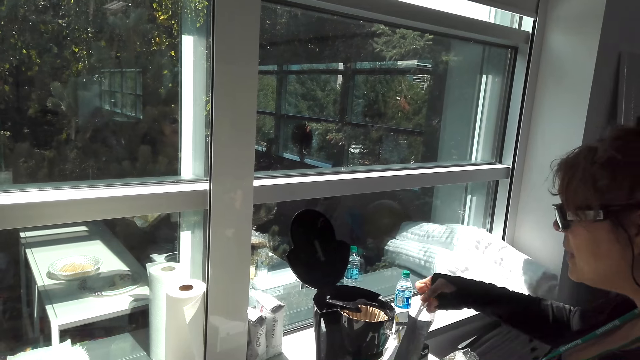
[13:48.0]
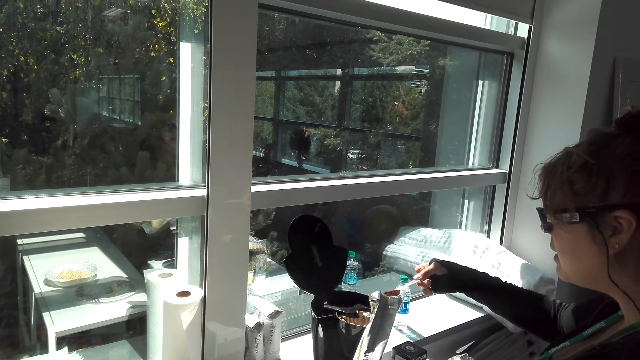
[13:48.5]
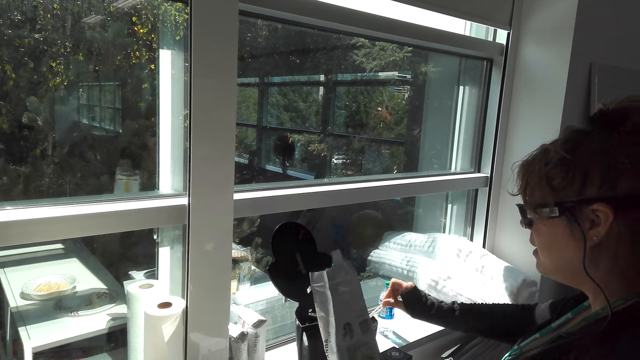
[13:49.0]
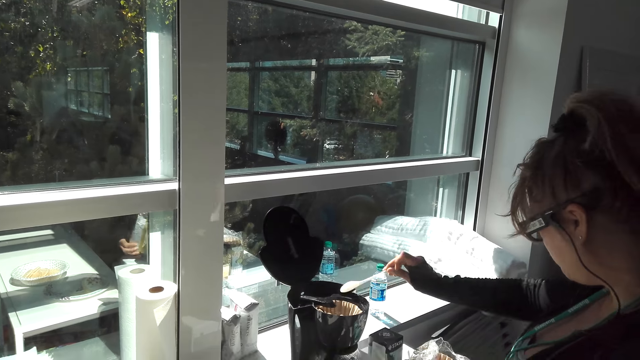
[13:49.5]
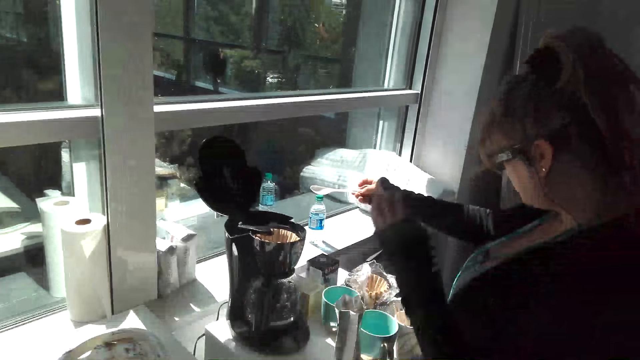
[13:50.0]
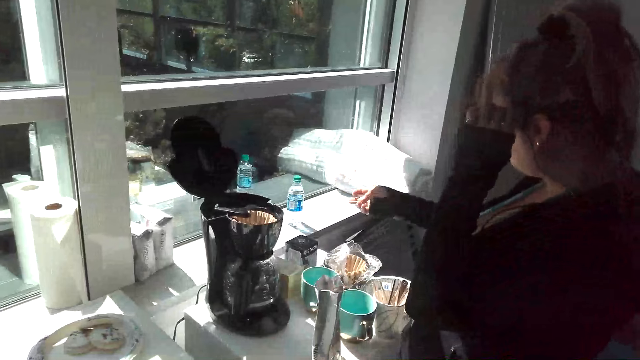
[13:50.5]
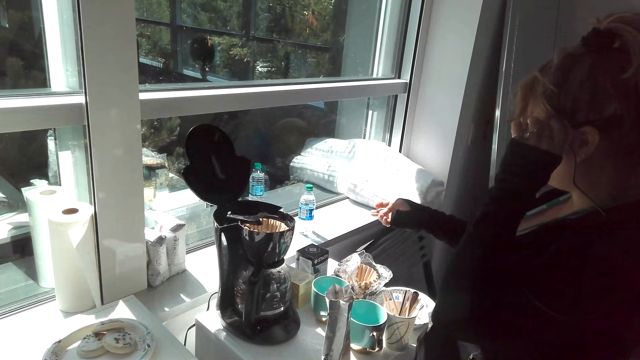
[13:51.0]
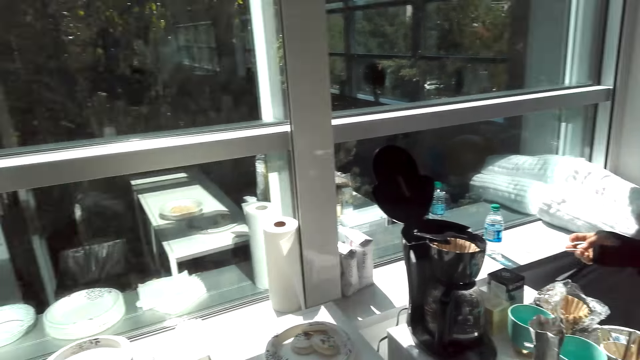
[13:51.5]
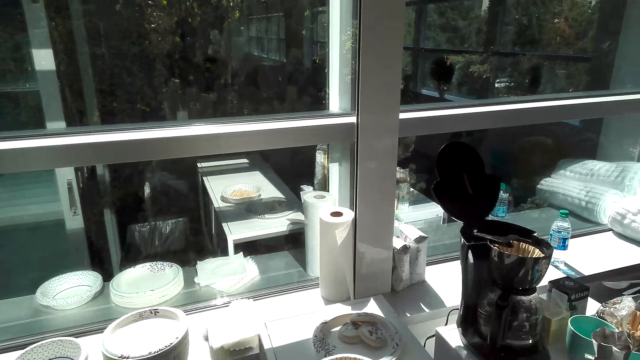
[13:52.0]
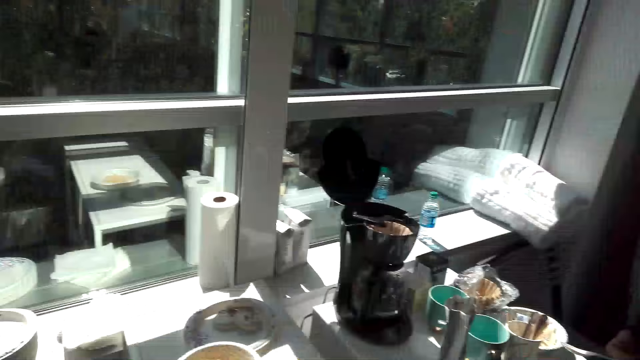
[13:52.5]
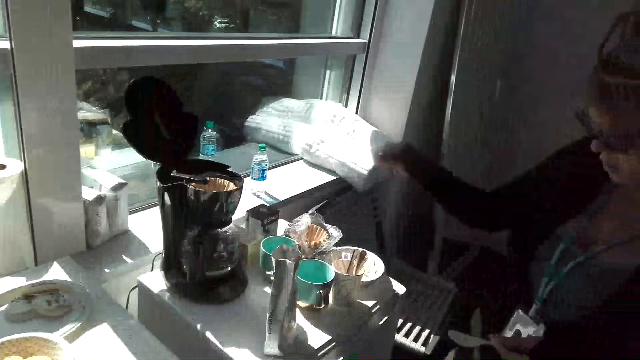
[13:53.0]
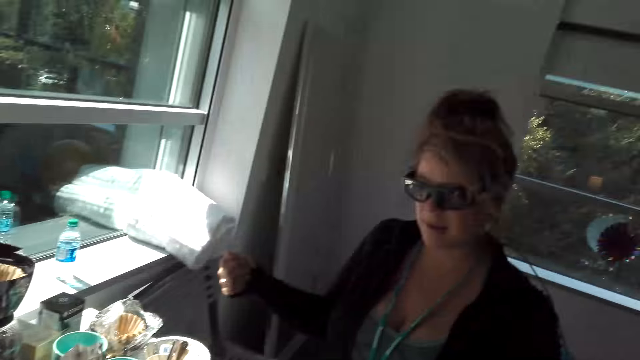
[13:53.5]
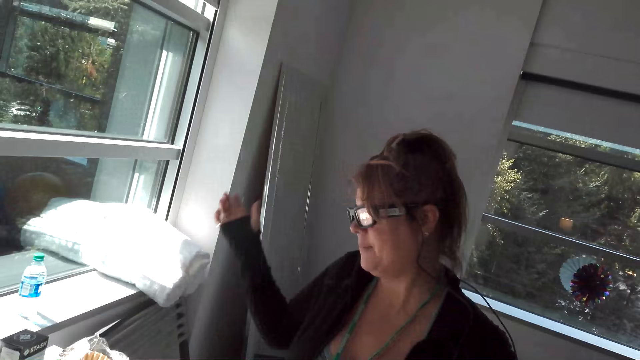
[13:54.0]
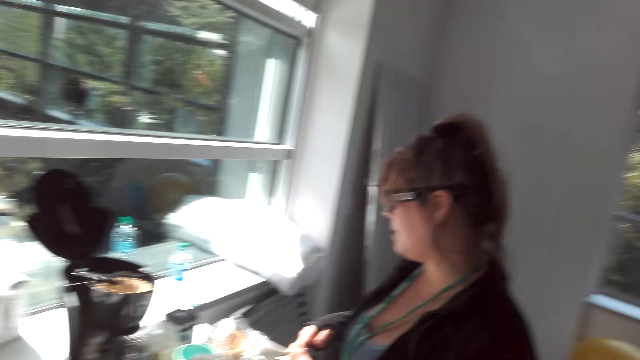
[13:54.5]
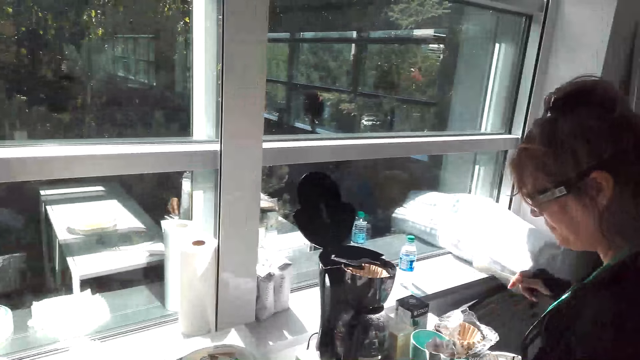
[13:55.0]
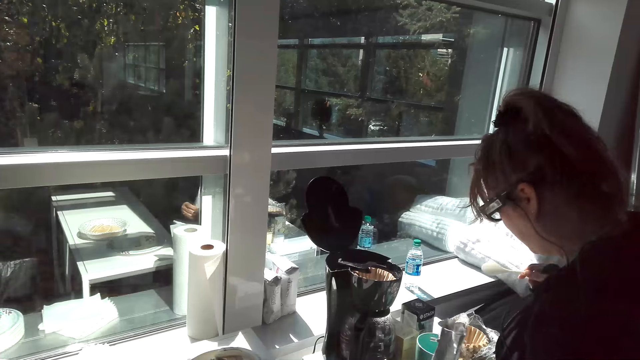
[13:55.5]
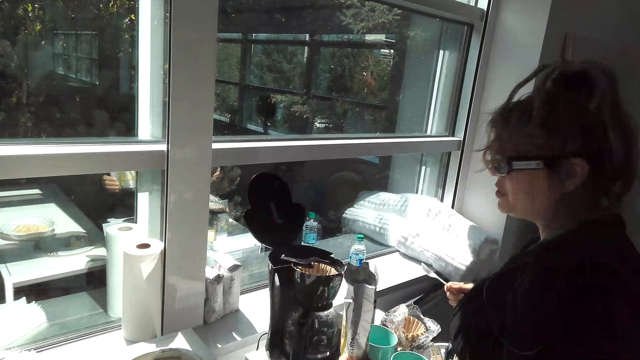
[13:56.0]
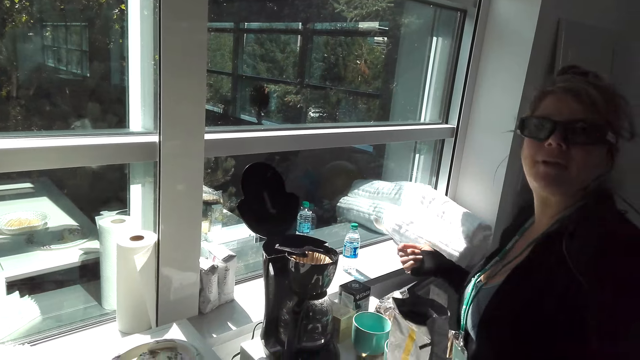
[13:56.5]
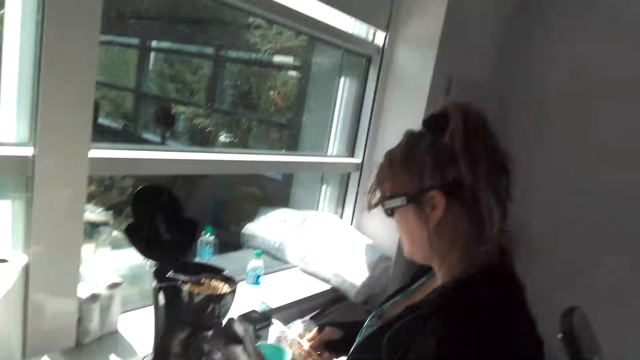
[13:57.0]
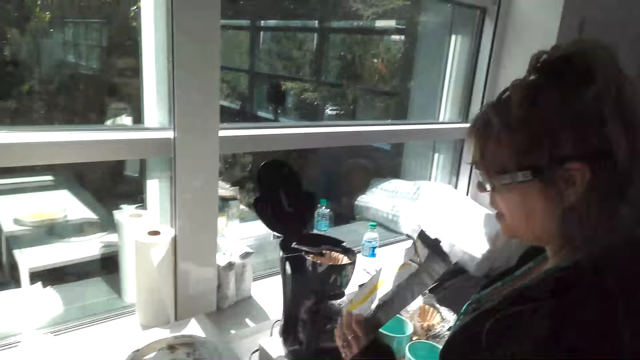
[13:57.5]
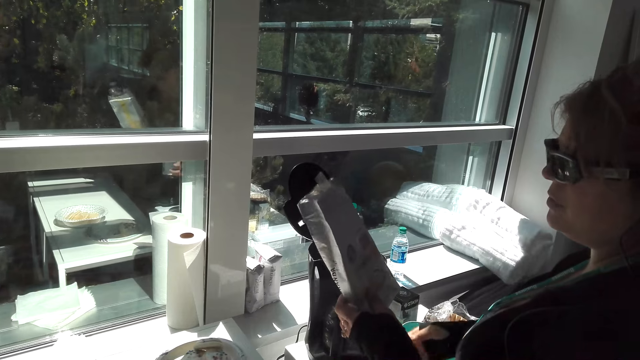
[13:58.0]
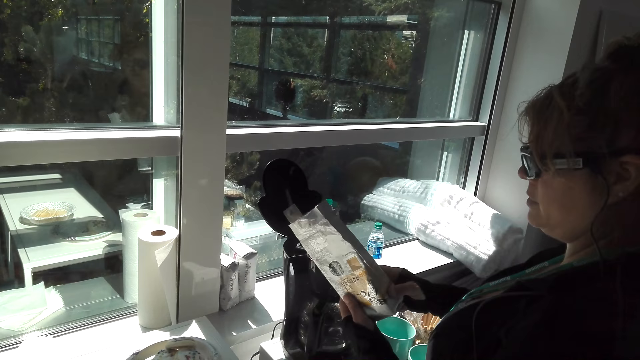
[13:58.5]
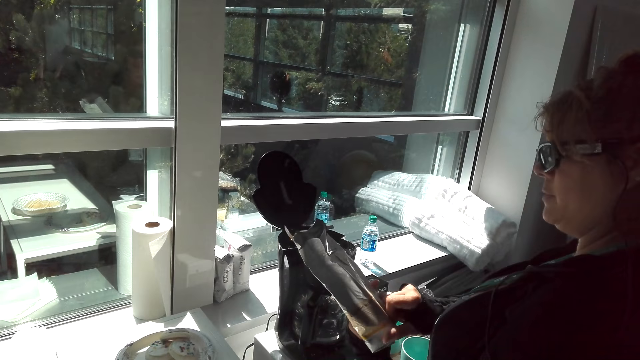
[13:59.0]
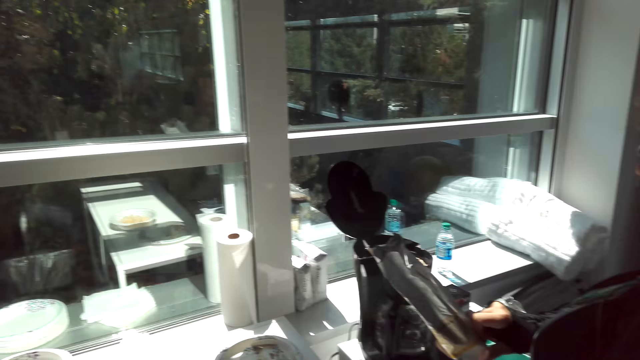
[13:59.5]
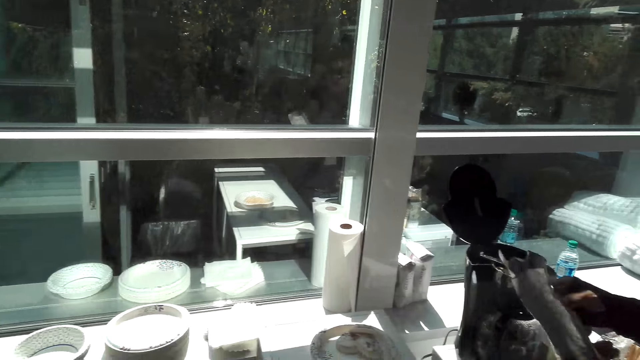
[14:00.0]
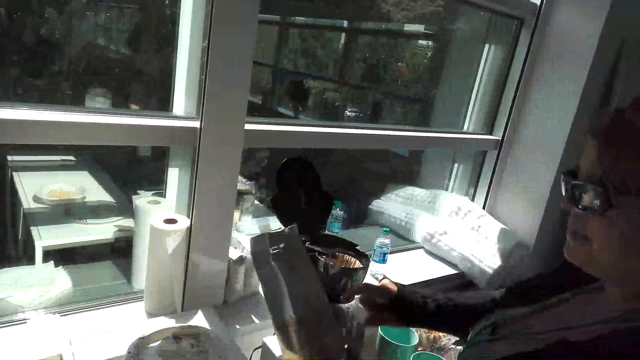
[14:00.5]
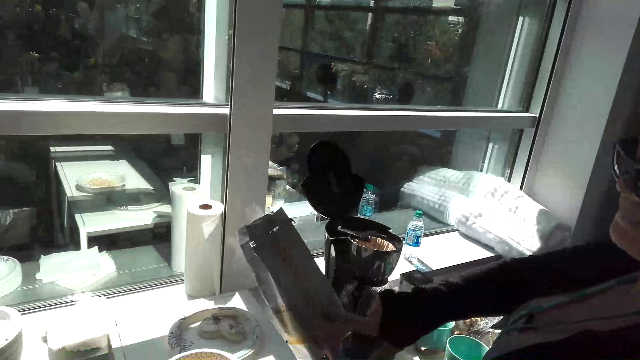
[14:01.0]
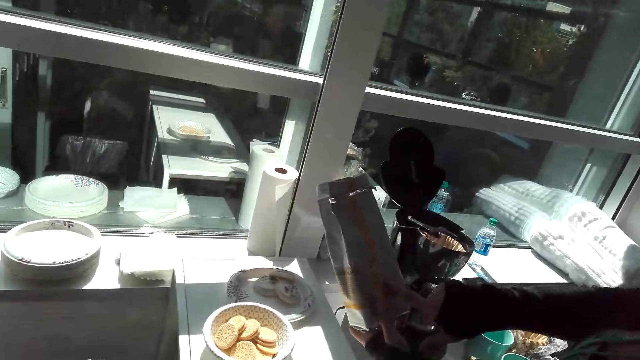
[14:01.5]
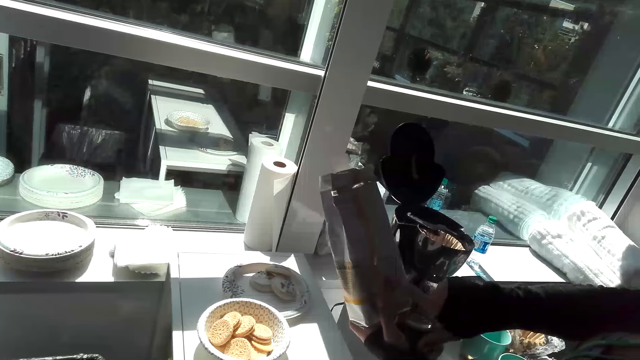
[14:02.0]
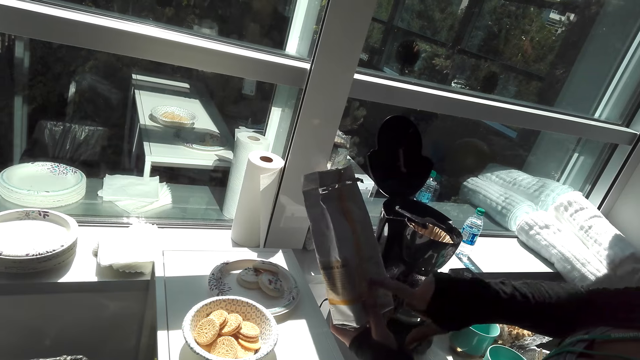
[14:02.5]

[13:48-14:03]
A girl pours something in the cup. The girl touches glasses. The girl picks up something. The girl looks at something.

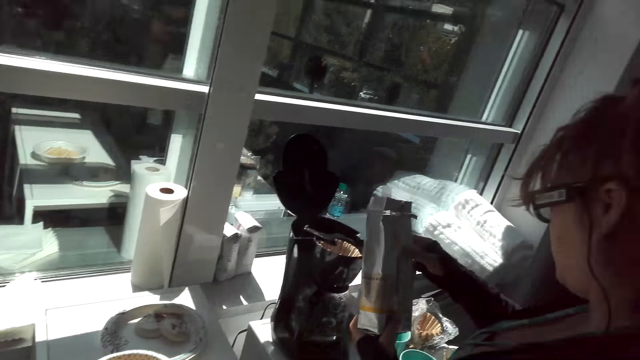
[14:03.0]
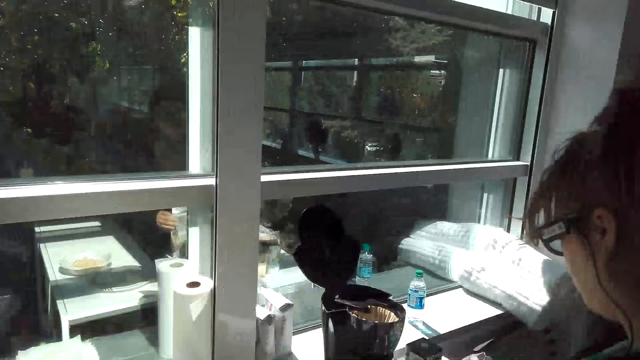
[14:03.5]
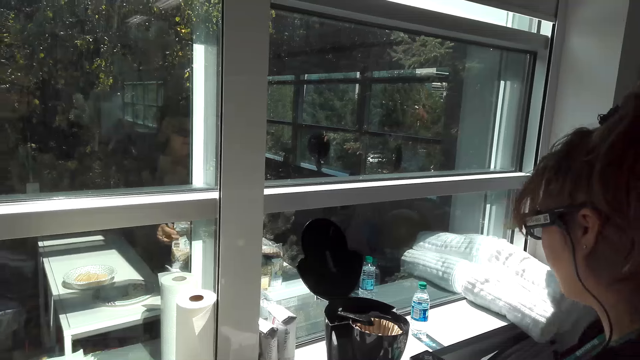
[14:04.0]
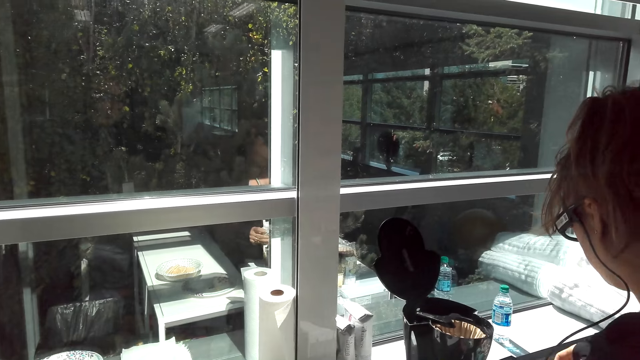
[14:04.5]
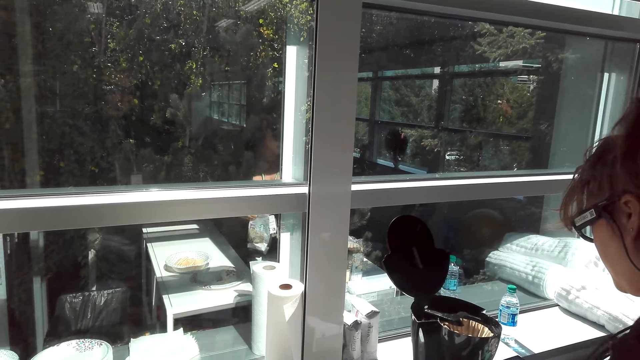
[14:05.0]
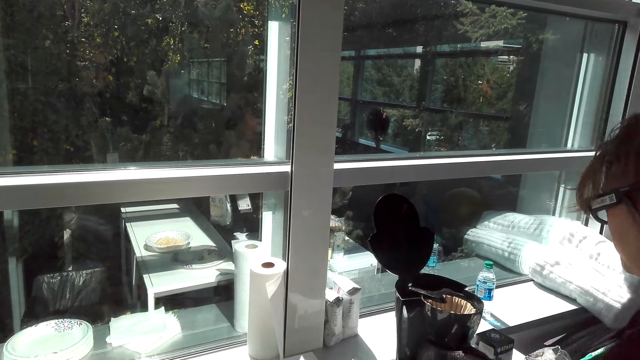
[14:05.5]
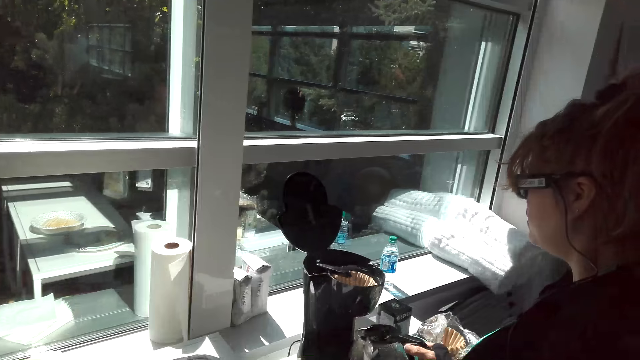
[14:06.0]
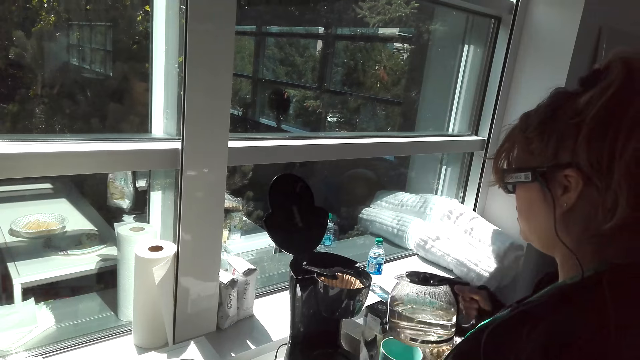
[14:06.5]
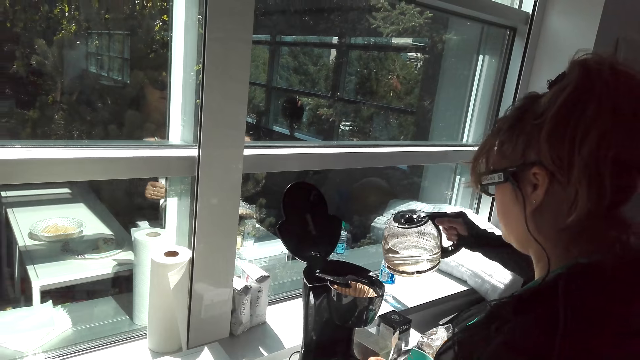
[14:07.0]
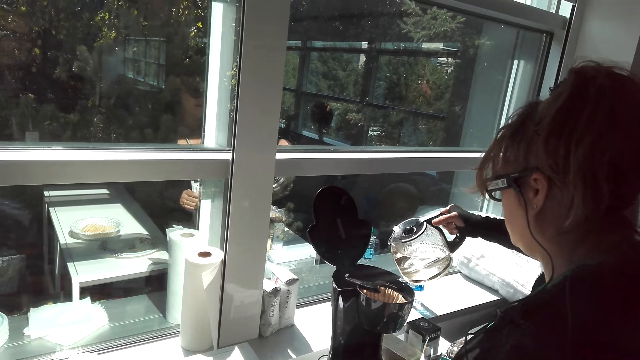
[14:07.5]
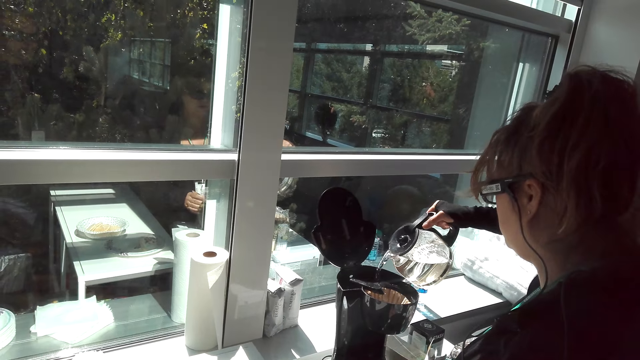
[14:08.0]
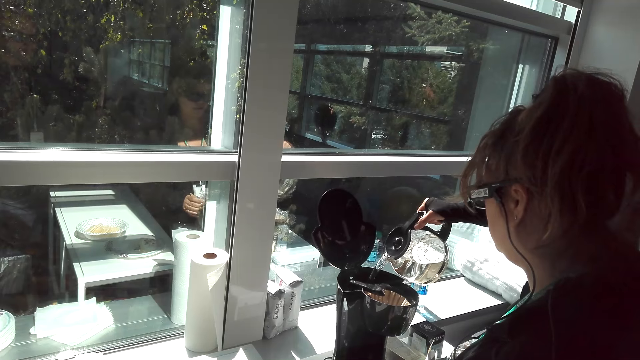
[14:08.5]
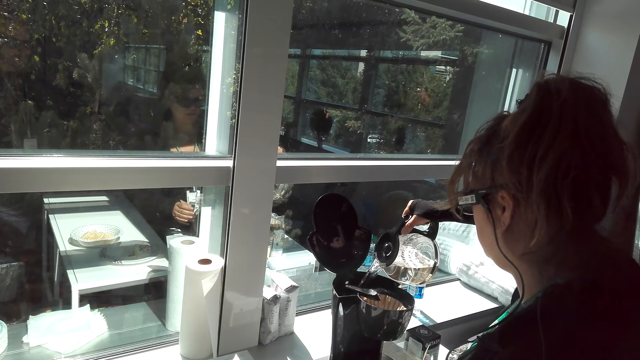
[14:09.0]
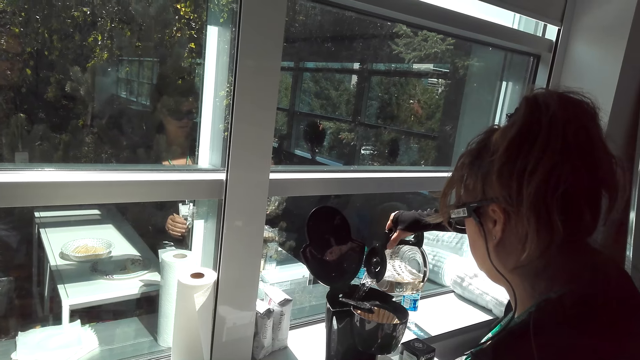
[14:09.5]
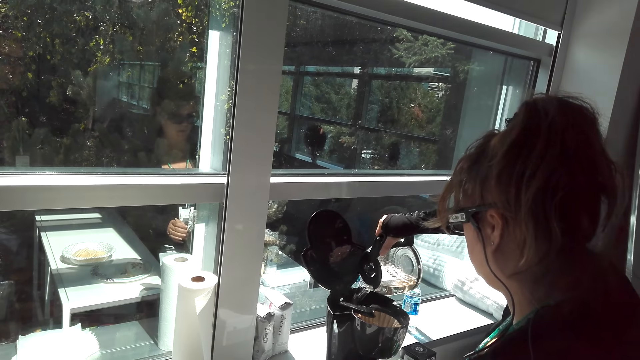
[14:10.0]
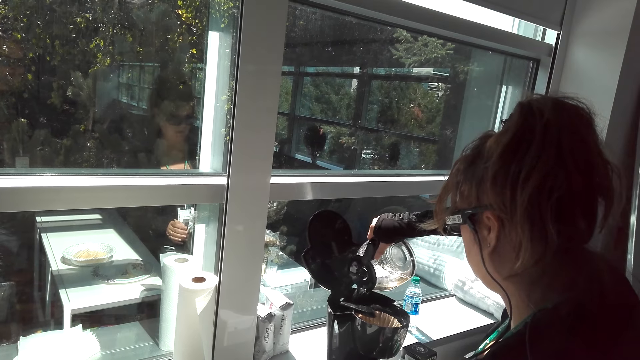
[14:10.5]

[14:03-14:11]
A girl holds something. The girl pours water in the coffee maker. The camera wearer talks to the girl.
